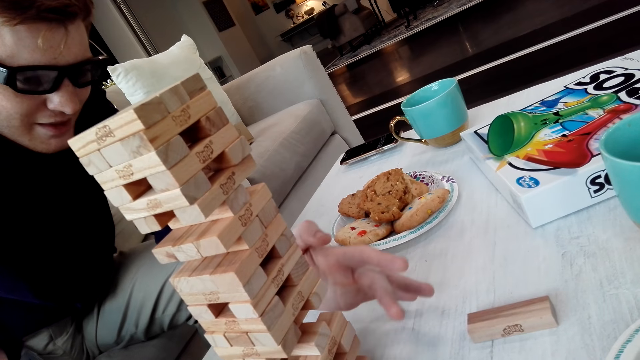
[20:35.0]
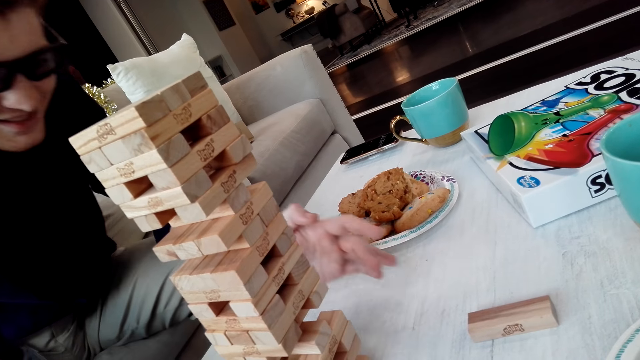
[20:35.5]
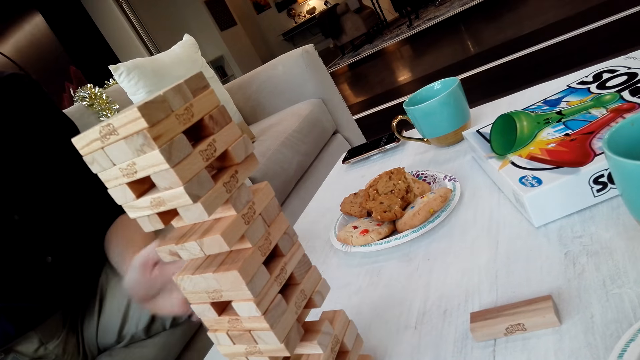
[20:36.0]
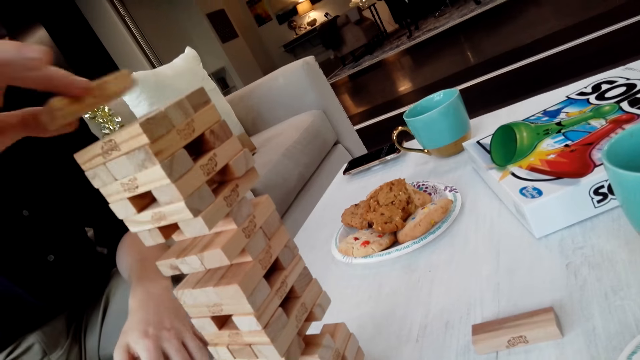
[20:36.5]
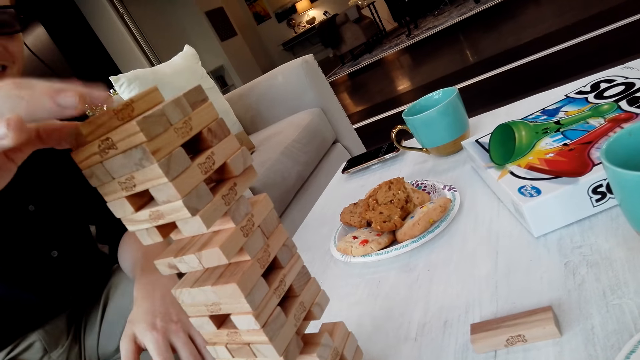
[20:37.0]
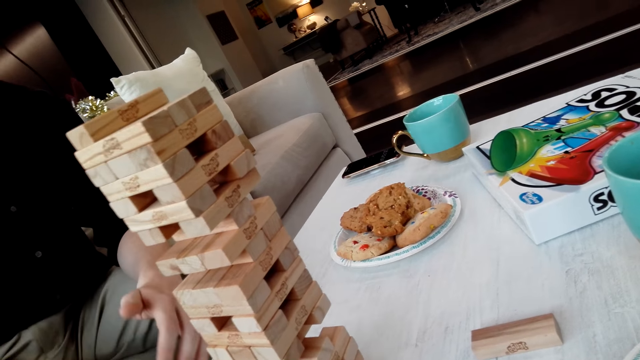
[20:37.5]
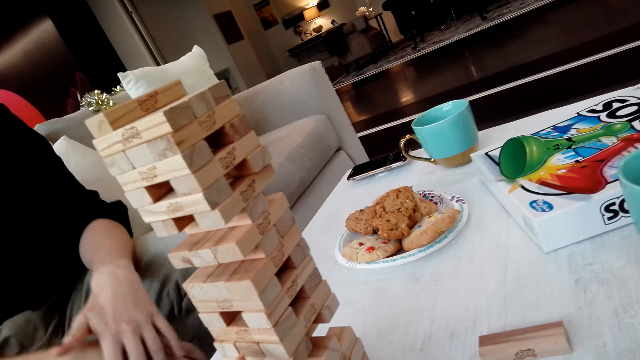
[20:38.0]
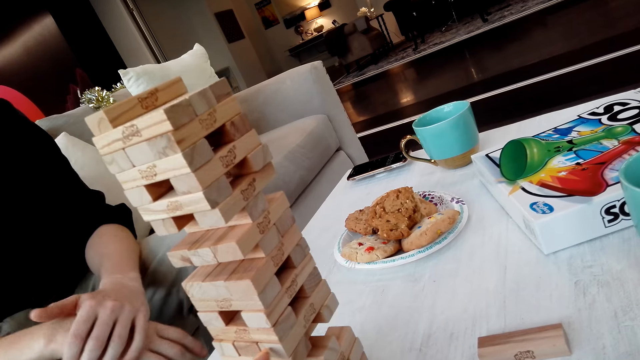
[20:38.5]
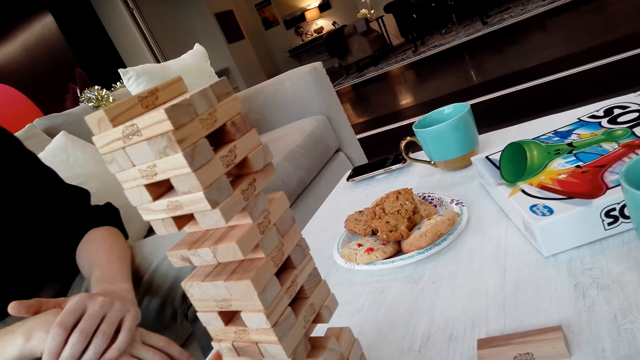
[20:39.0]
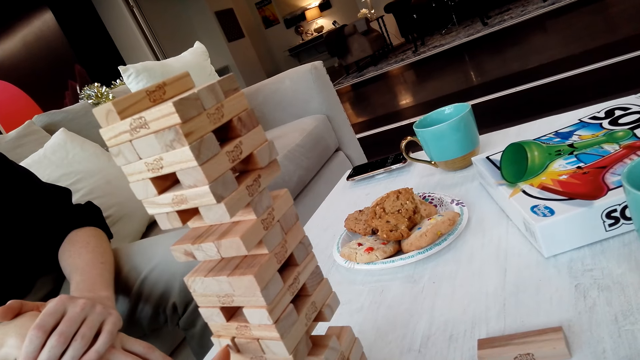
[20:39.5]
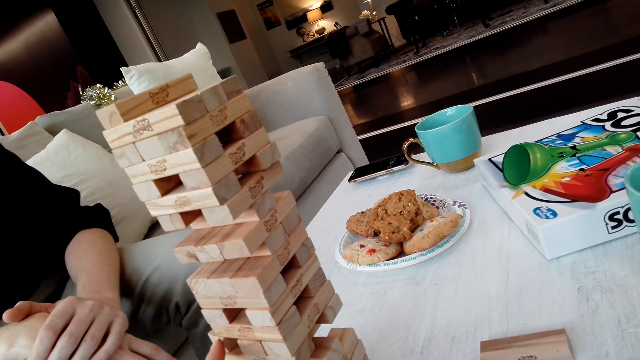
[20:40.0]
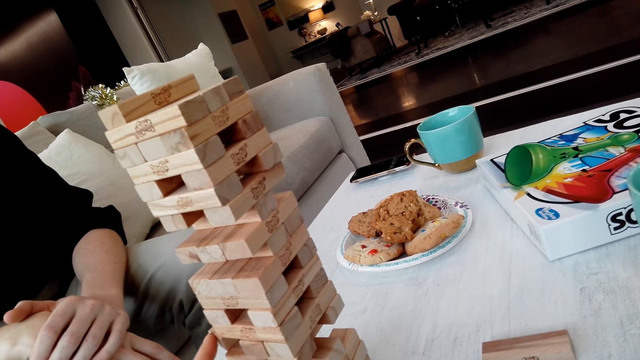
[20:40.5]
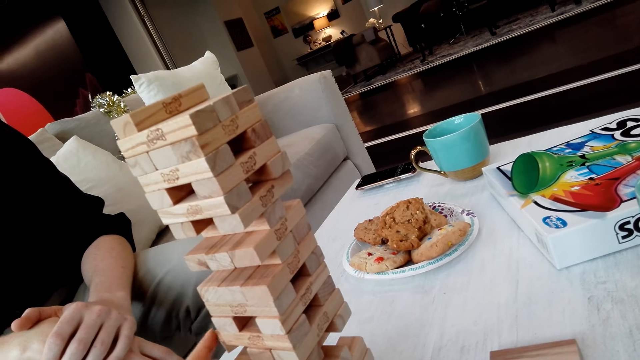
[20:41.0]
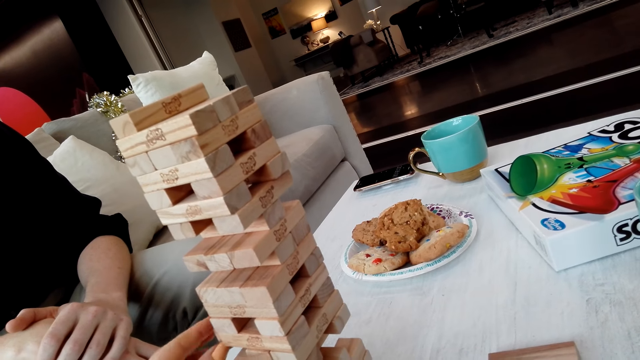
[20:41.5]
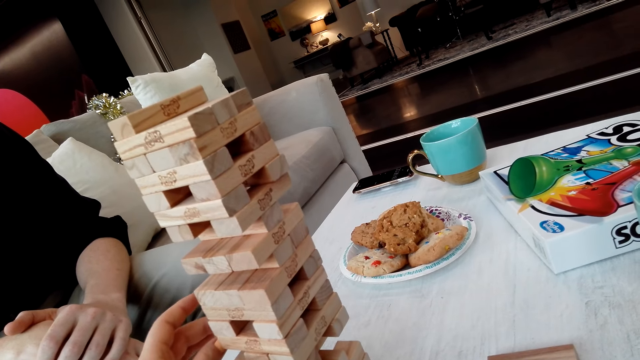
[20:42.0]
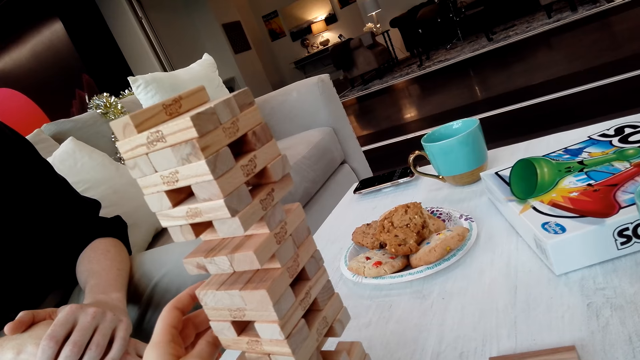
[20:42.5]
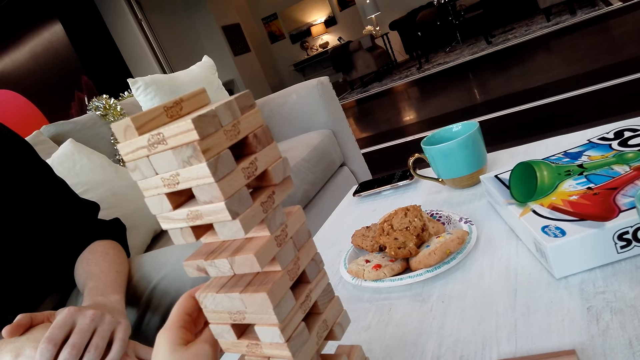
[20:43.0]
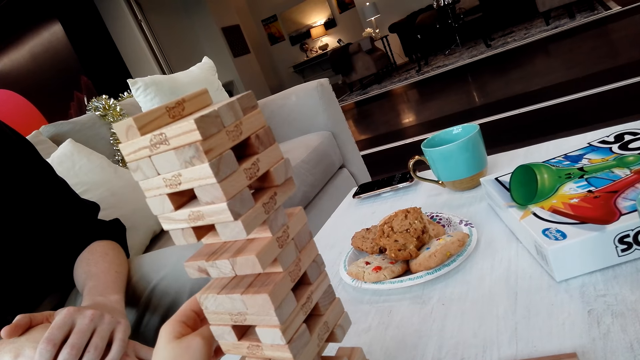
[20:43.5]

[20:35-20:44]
A man puts a Jenga block on a tower. The camera wearer pulls the Jenga block.

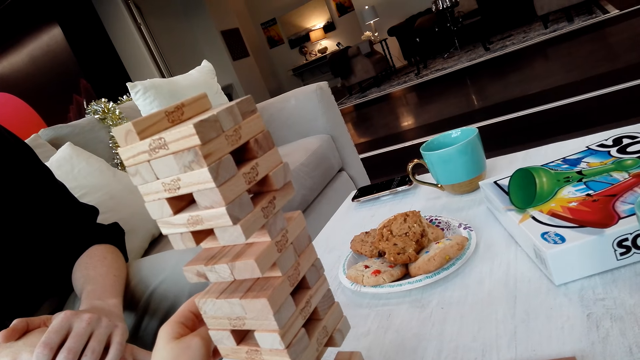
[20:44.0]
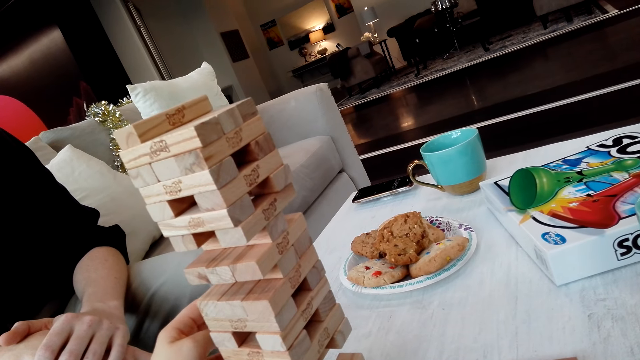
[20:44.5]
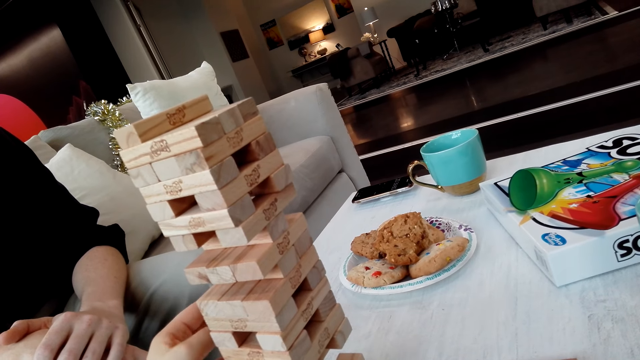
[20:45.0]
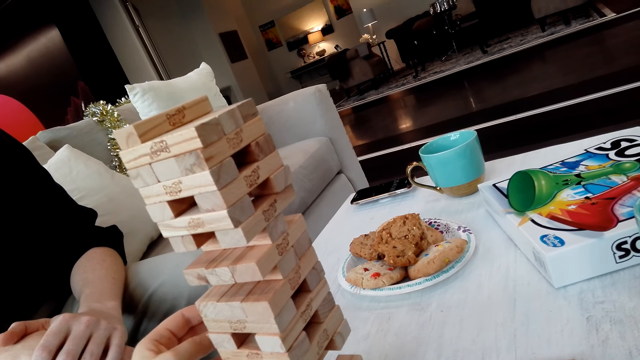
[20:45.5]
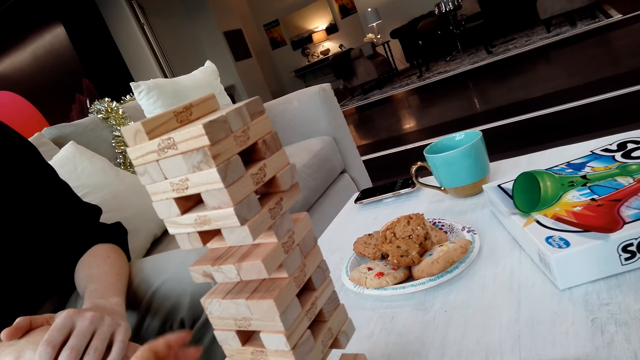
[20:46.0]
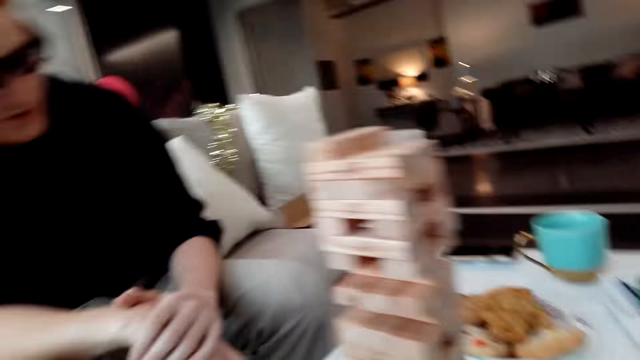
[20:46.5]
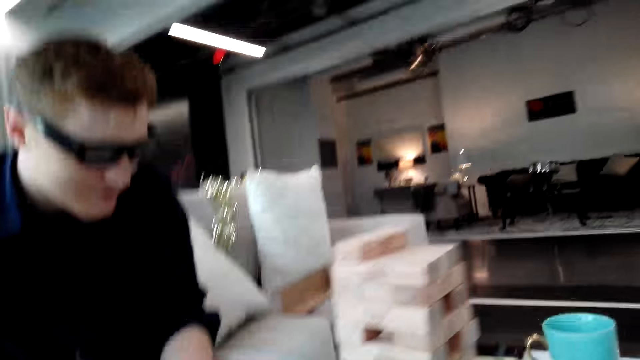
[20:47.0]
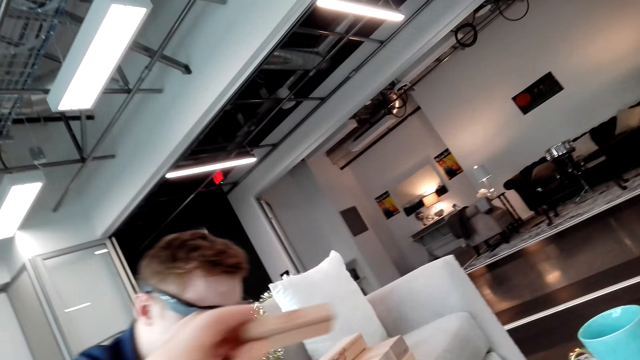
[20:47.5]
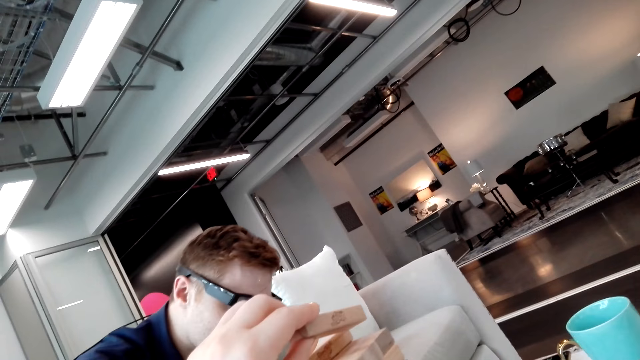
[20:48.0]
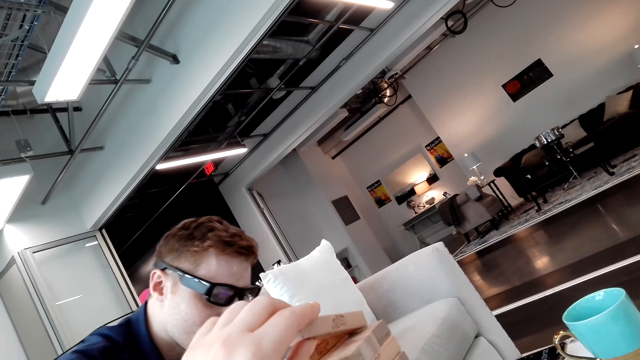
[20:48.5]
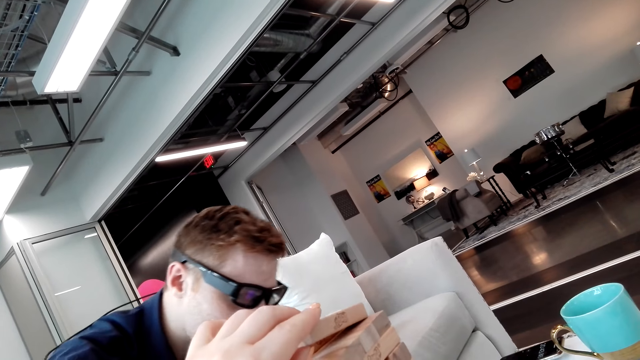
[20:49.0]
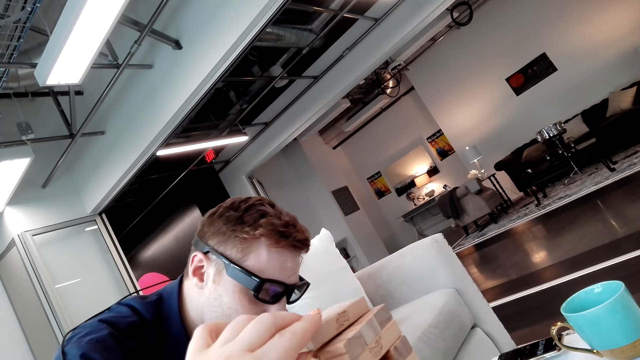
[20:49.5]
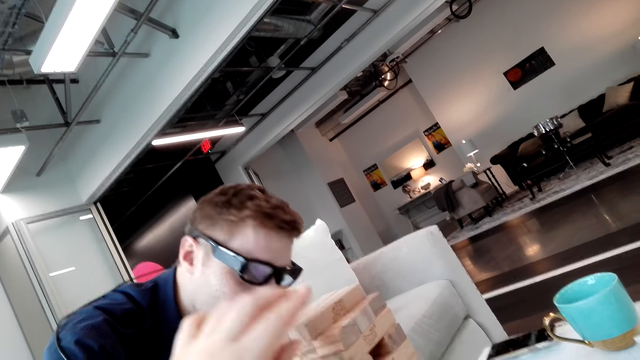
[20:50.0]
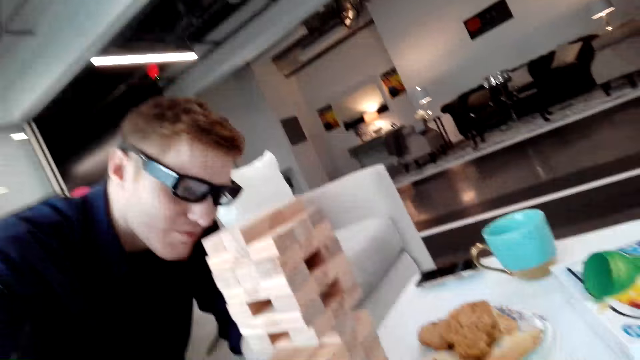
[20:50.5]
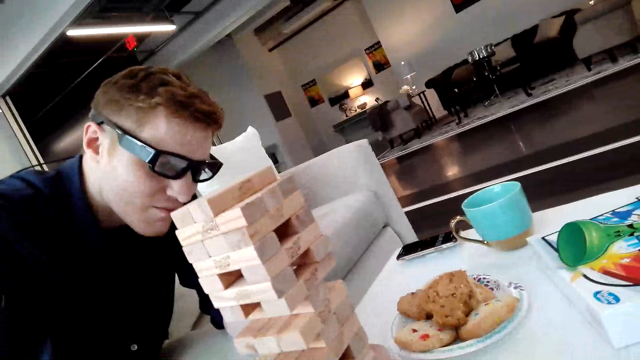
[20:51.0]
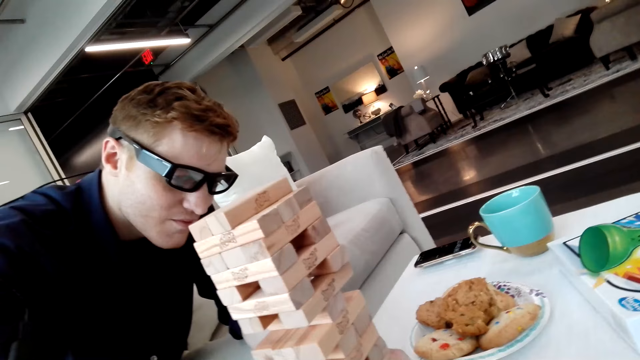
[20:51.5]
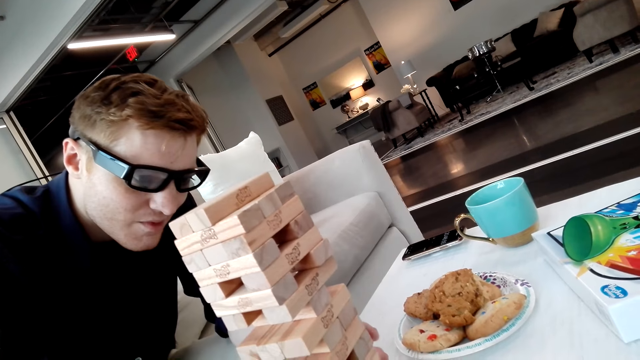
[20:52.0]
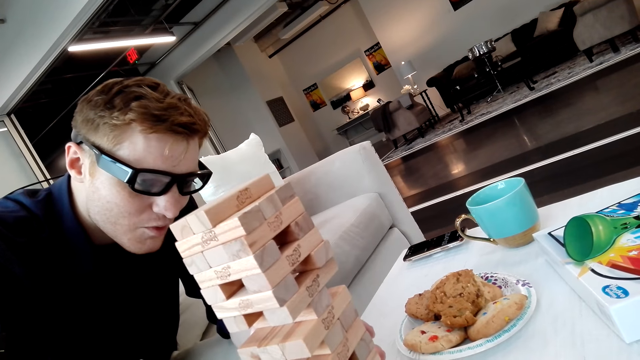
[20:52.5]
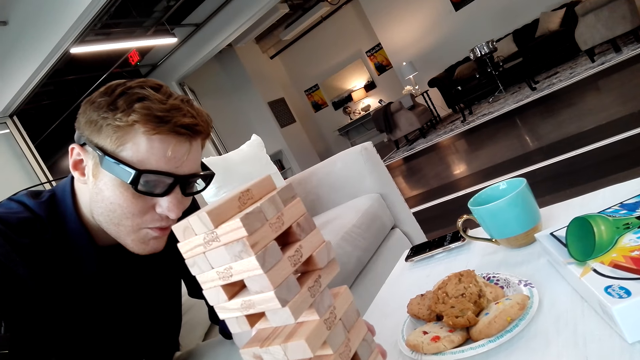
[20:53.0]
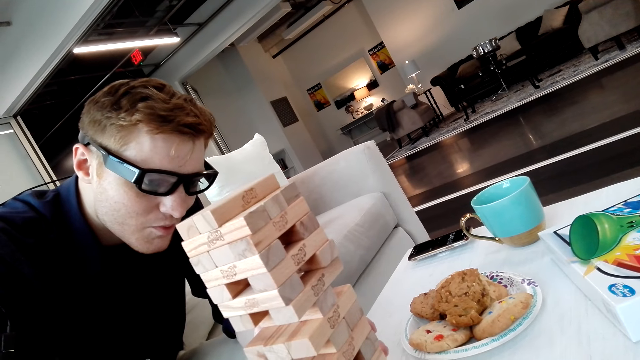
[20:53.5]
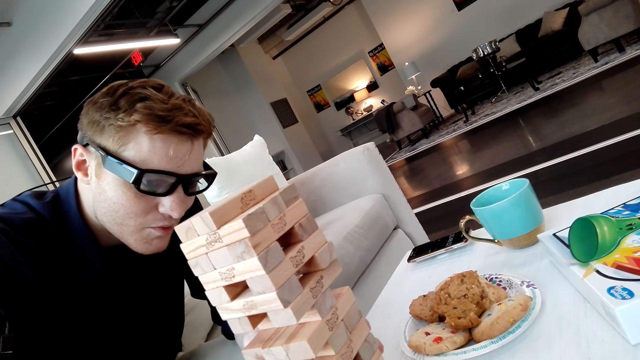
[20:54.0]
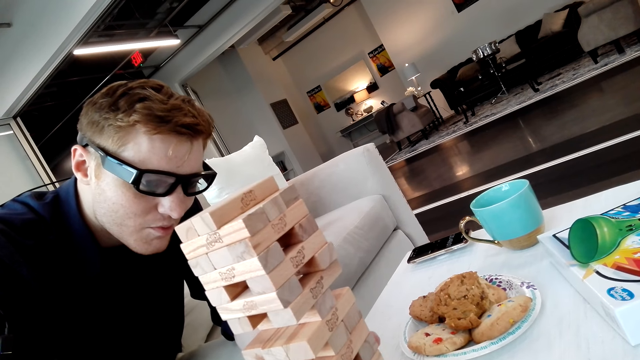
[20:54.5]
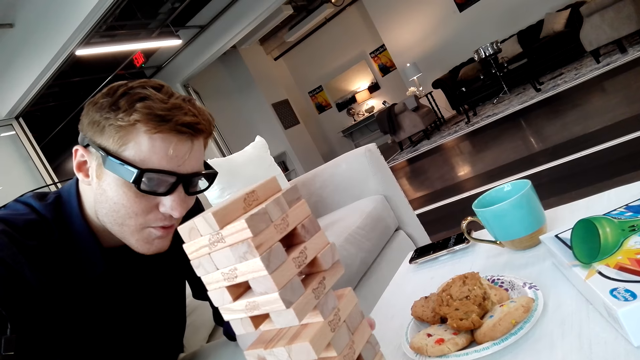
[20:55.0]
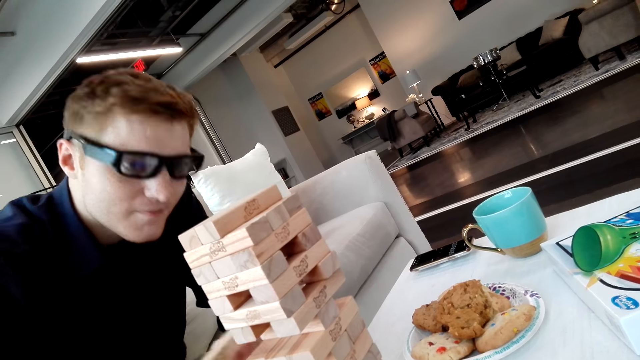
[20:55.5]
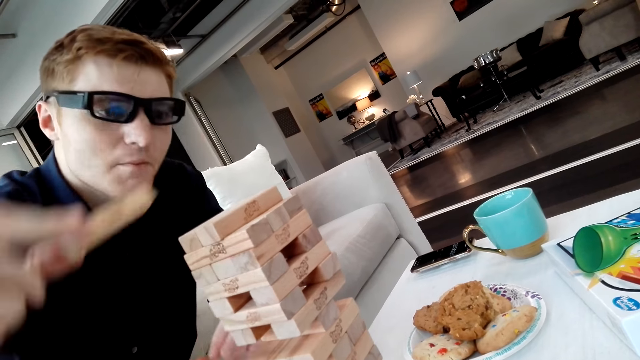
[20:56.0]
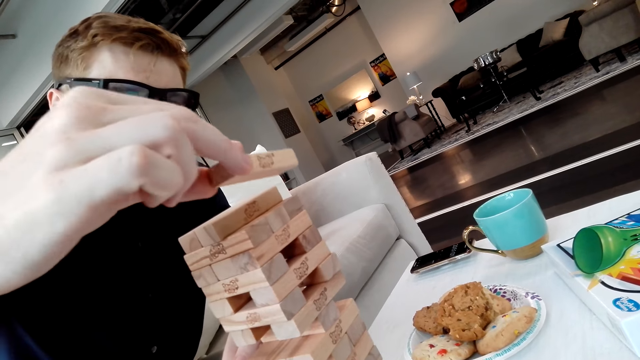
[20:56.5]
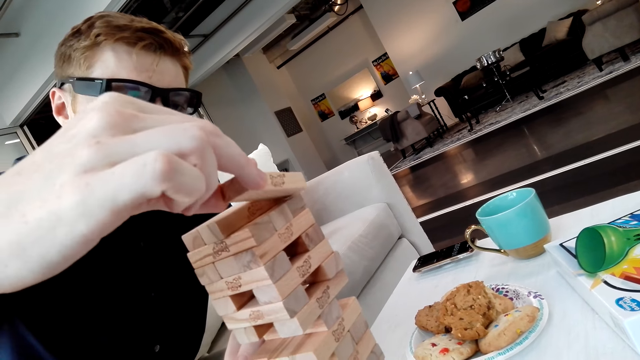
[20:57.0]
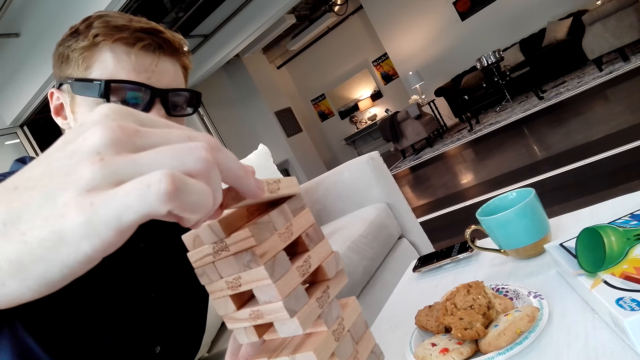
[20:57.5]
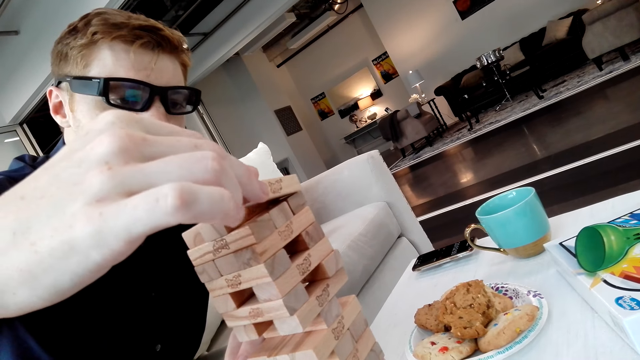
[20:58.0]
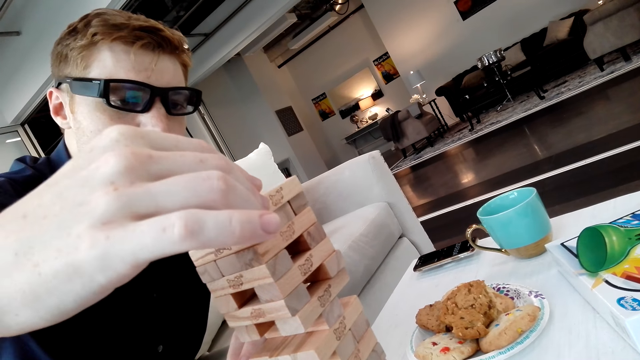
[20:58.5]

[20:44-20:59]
The camera wearer removes the block. They put a Jenga block on a tower. A man pulls the Jenga block. He puts the block on the Jenga block.
